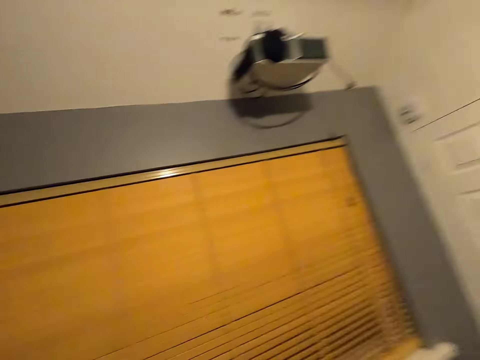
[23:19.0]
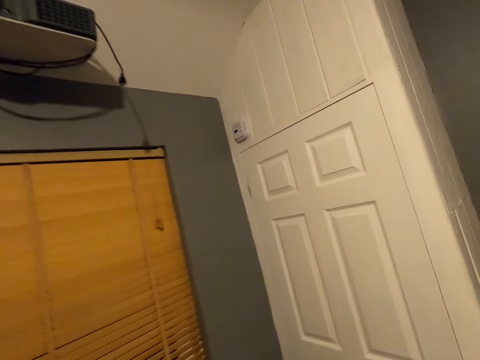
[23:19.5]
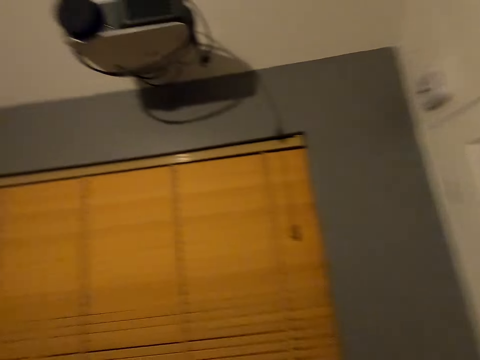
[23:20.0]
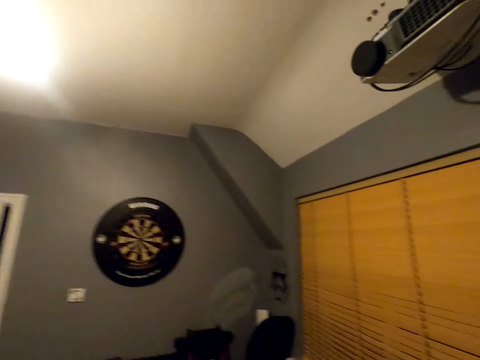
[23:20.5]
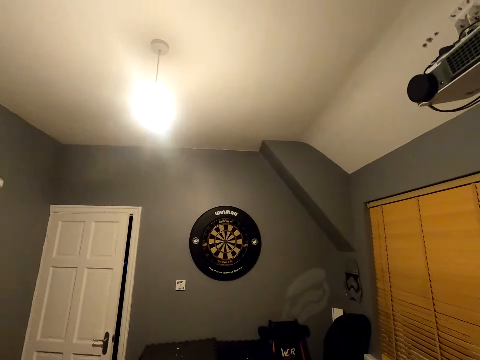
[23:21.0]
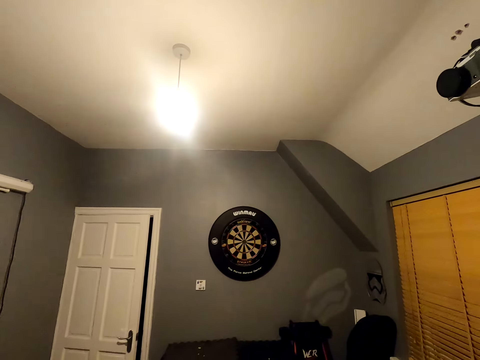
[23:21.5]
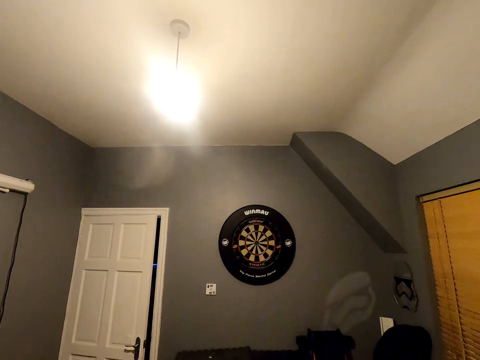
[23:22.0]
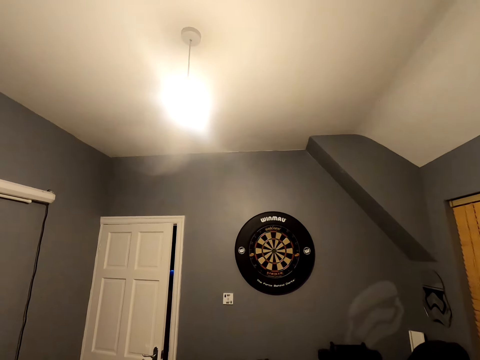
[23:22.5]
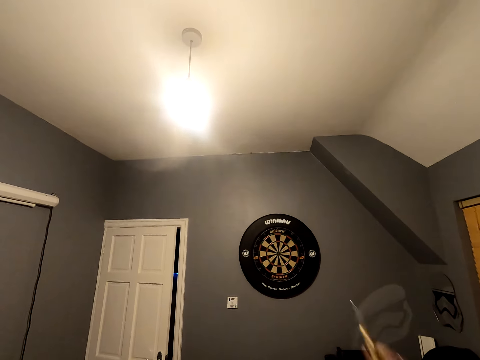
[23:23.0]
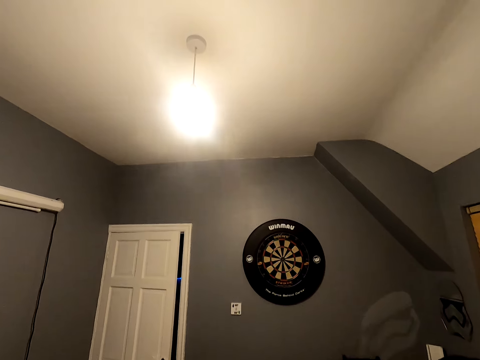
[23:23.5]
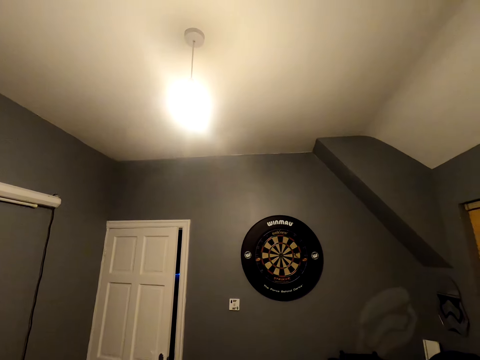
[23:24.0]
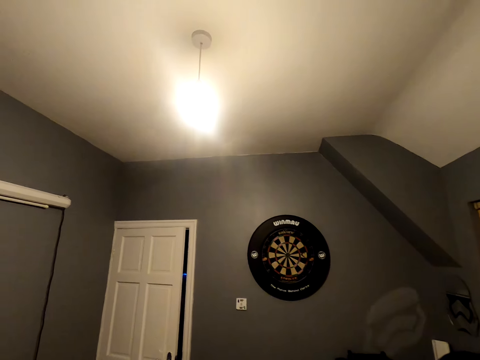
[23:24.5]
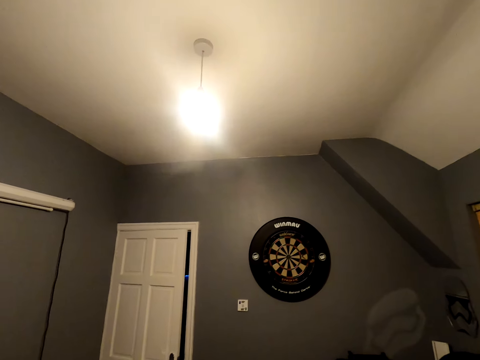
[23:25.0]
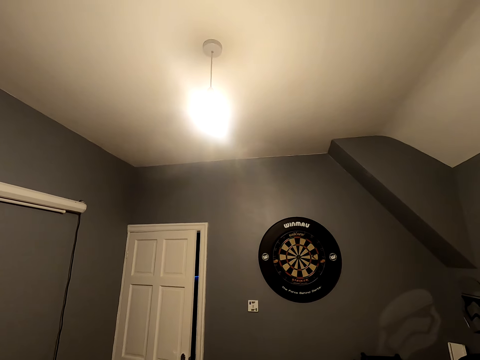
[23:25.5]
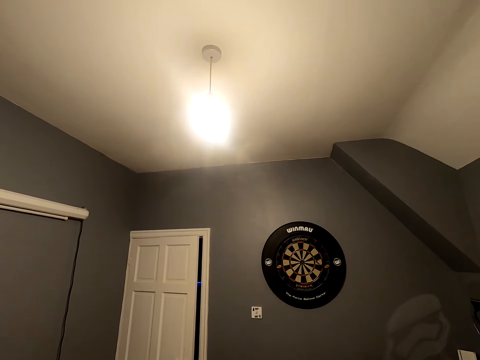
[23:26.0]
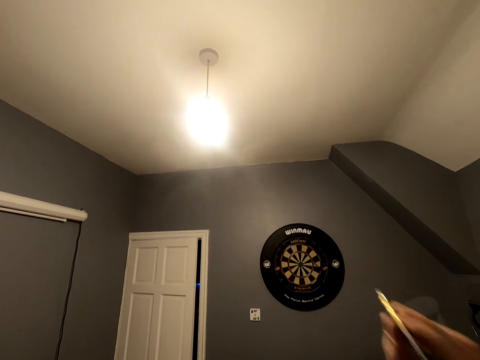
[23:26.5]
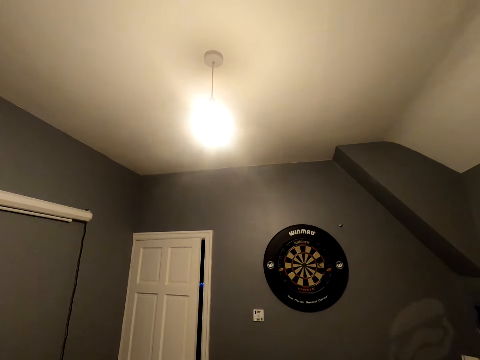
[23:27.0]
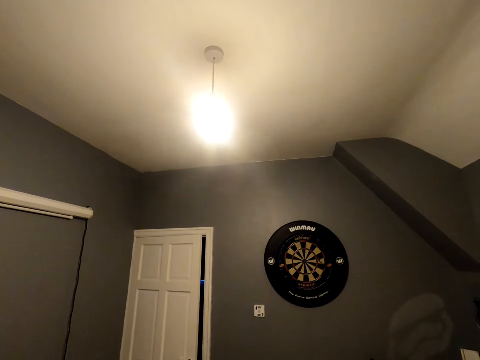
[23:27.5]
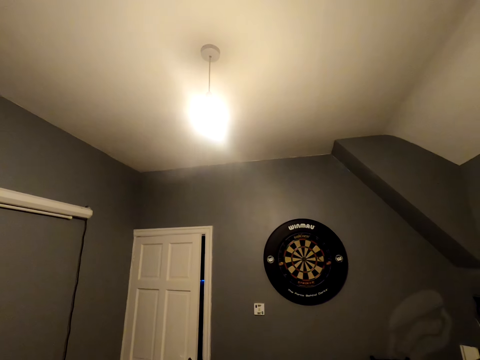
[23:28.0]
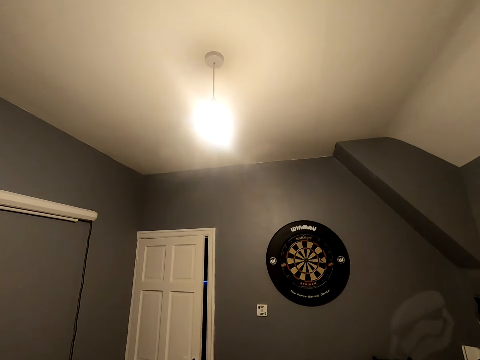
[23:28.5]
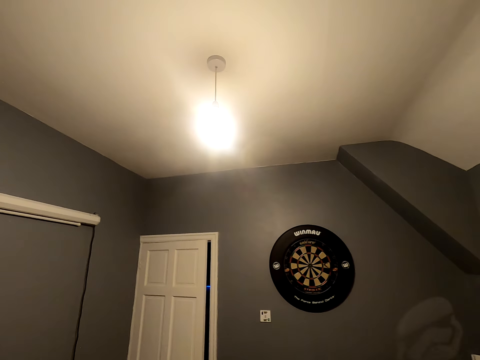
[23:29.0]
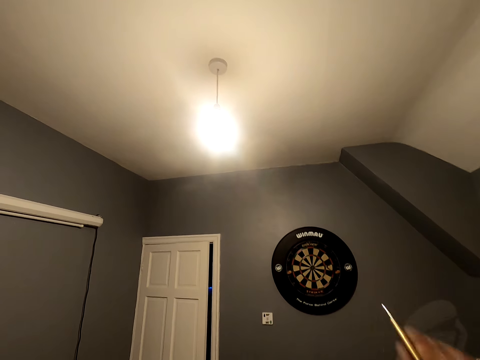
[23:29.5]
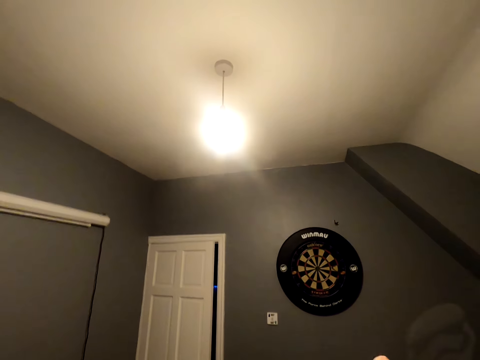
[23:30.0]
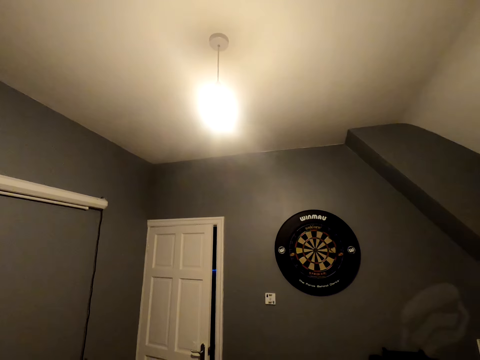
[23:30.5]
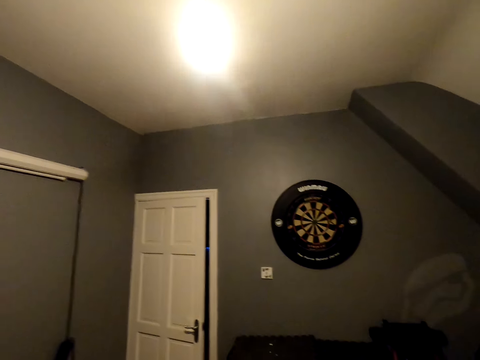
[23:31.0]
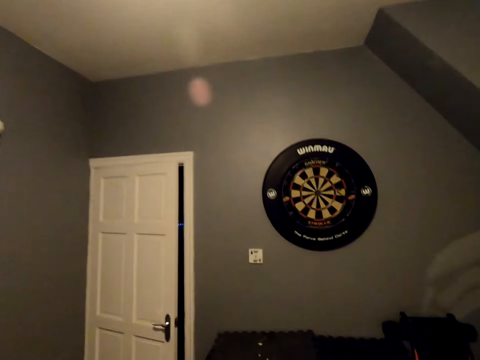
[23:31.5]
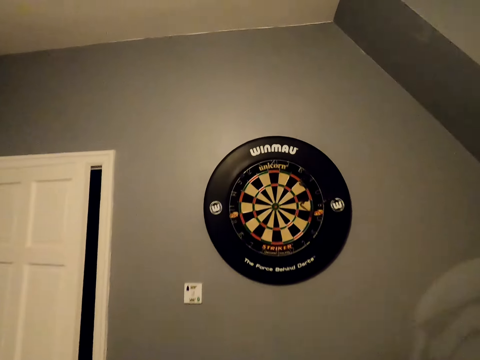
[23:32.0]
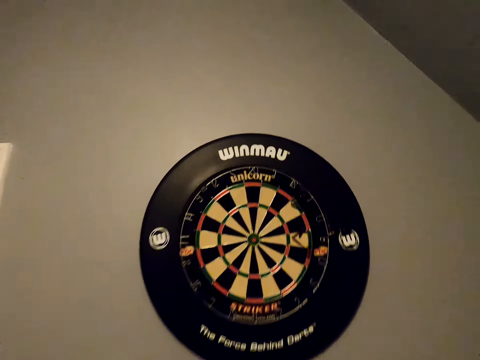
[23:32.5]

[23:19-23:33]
The camera wearer walks a few steps in the room. They turn around. They position the dart. They throw the soft tip dart. They position the dart and throw the dart. They position the dart and throw the dart. They walk close to the dart board.

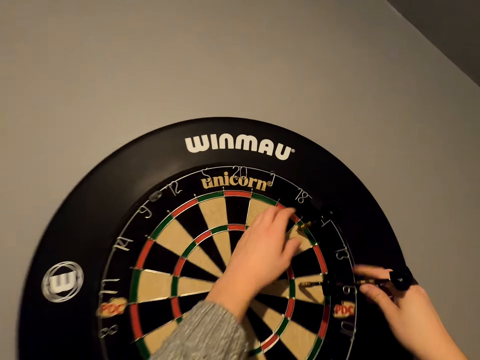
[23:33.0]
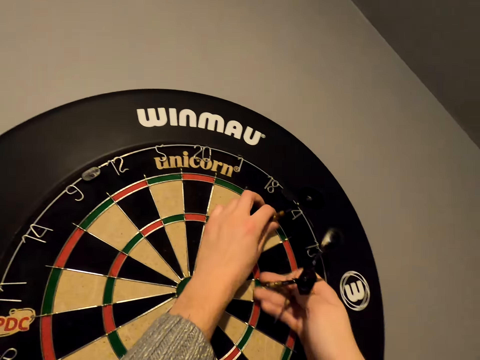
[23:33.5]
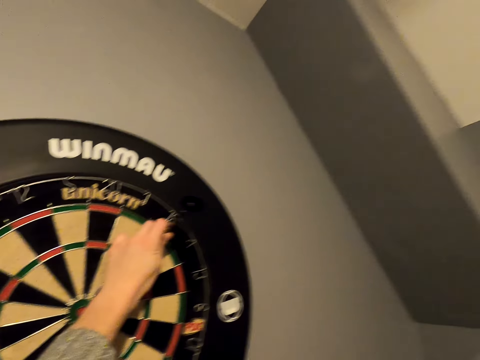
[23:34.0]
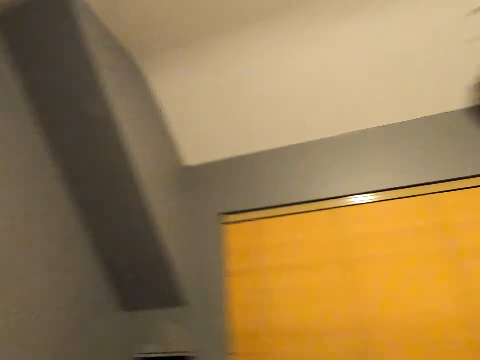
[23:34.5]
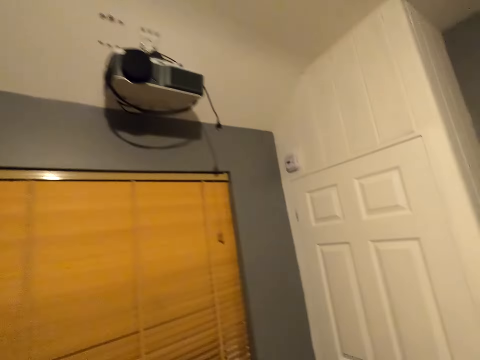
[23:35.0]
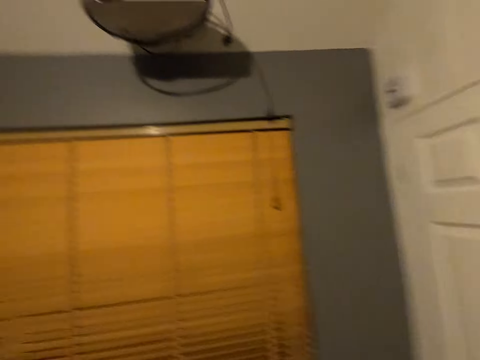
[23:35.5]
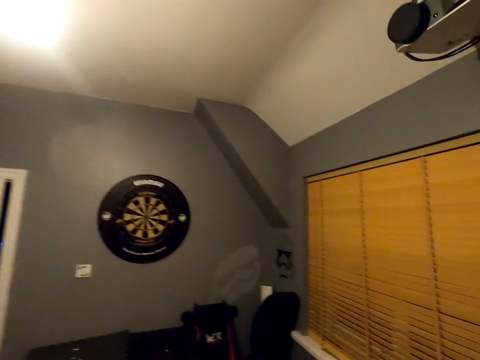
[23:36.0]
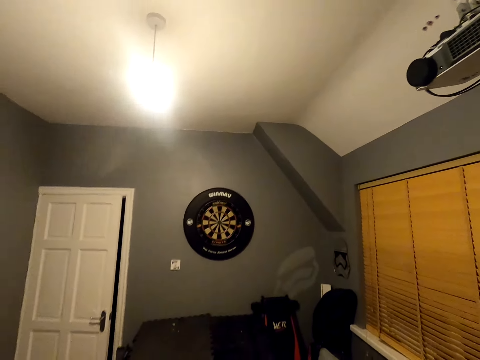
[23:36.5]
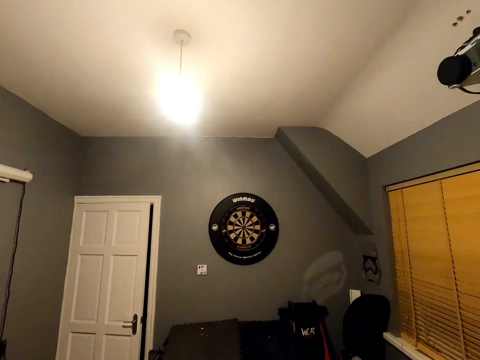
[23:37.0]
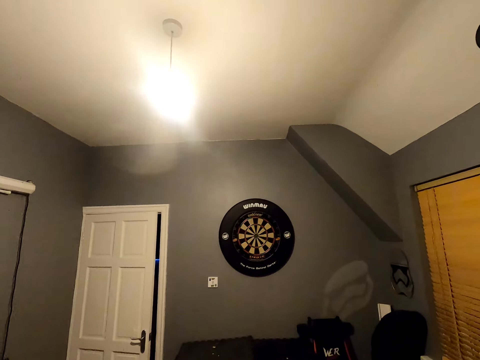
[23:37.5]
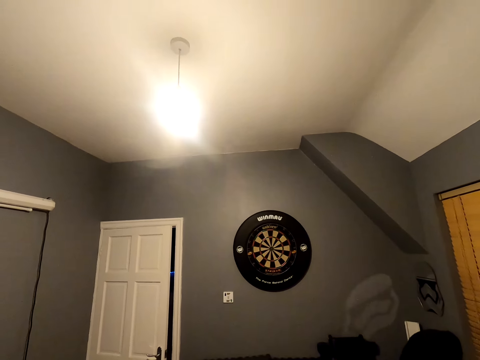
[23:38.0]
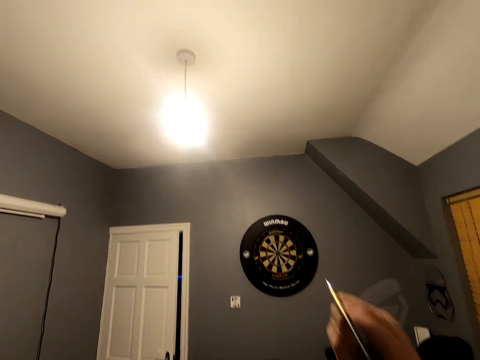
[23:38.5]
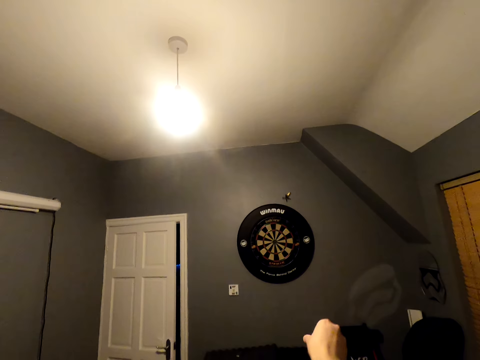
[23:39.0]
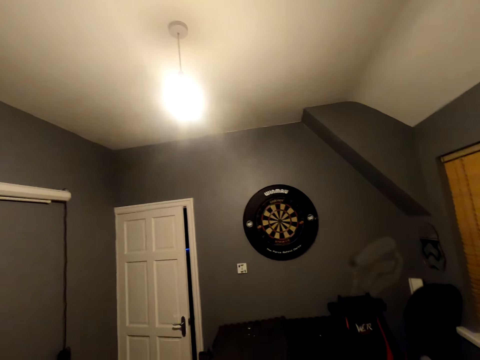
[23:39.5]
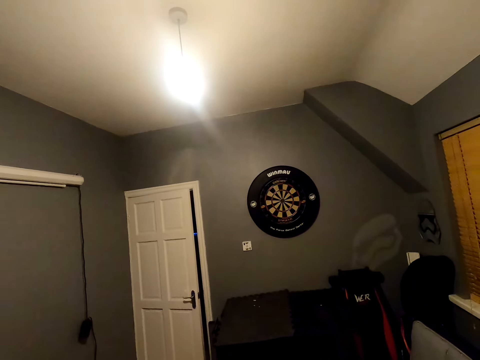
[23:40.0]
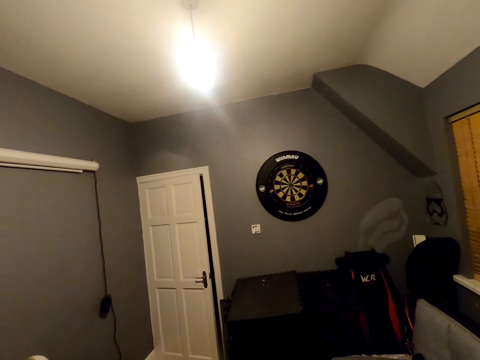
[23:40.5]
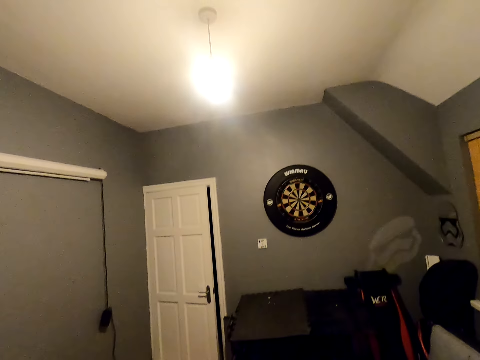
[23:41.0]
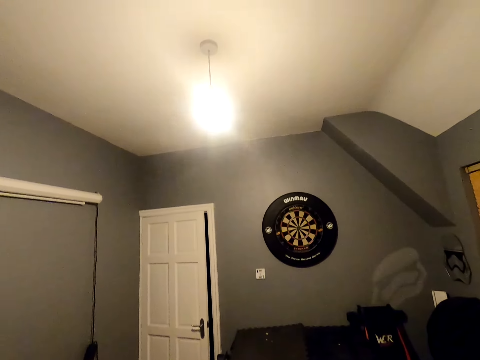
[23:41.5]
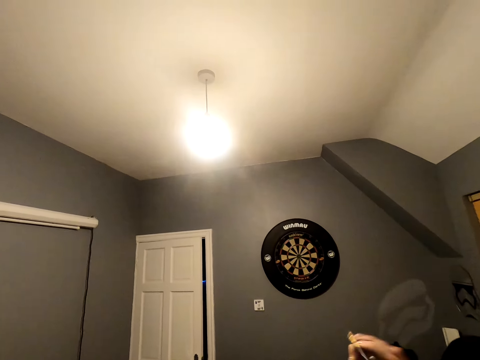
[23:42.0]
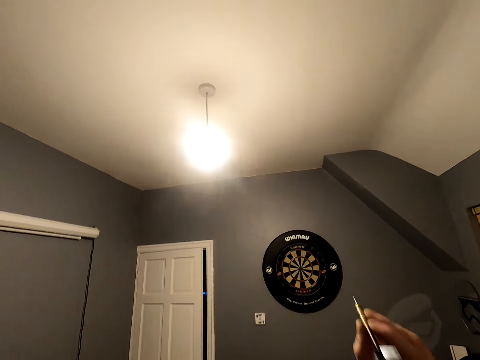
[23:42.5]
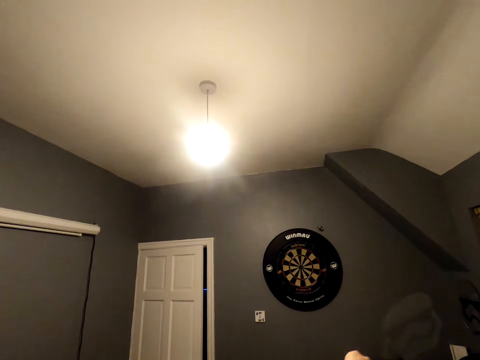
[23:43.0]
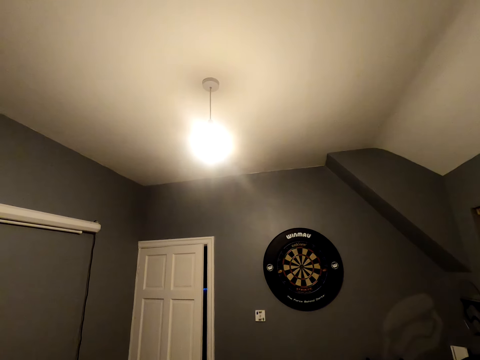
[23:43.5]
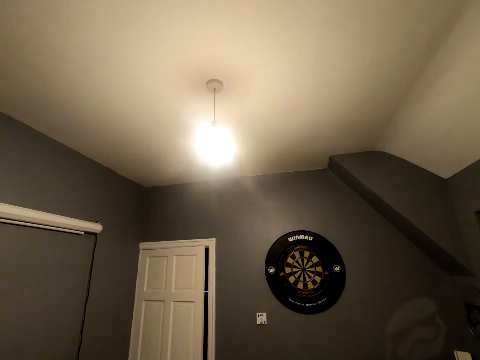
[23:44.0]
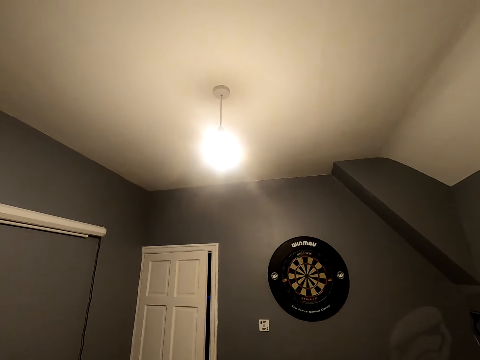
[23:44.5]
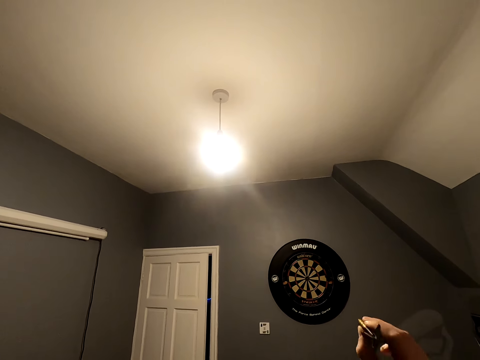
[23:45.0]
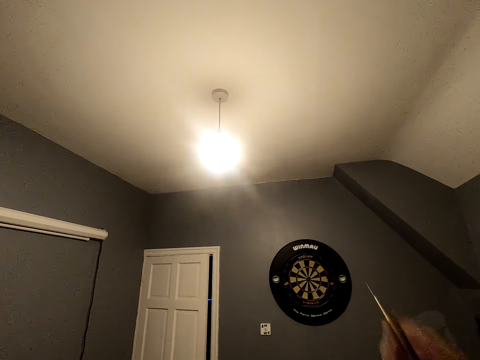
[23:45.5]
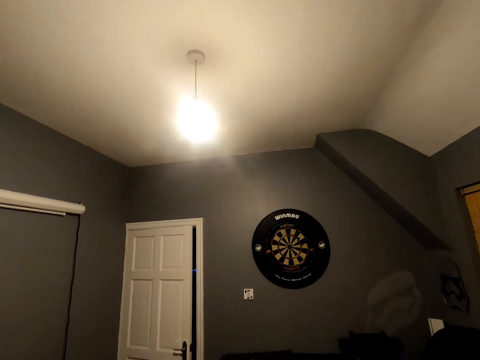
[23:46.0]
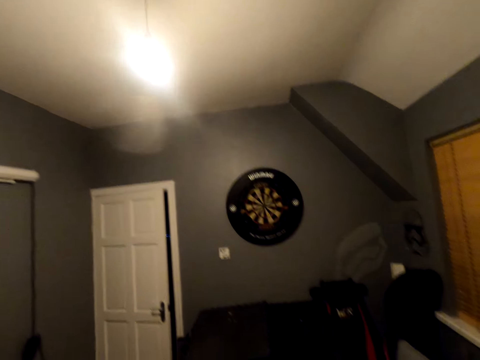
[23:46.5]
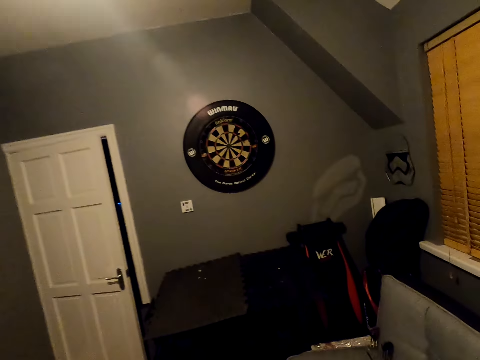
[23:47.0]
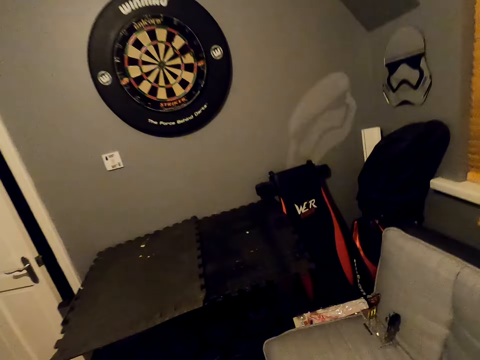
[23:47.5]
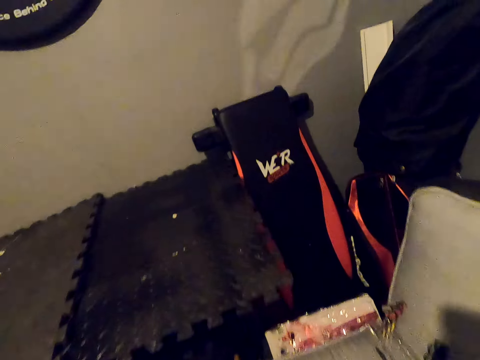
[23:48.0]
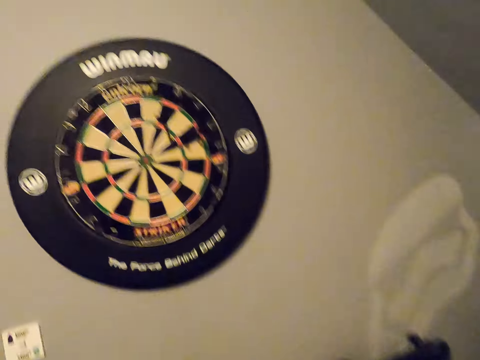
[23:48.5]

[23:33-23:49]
The camera wearer picks up the soft tip darts on the dartboard. They walk in the room. They turn back. They turn around. They position the dart. They throw the soft tip dart. They position the dart and throw the dart. They position the dart and throw the dart. They walk close to the dart board. They pick up the soft tip dart on the chair.
